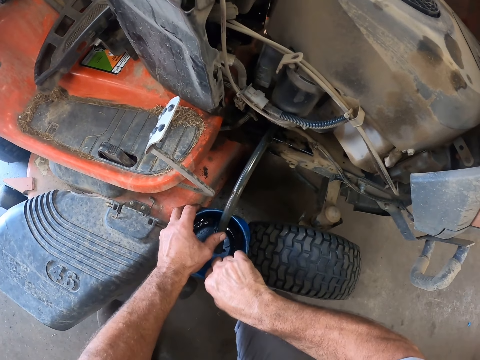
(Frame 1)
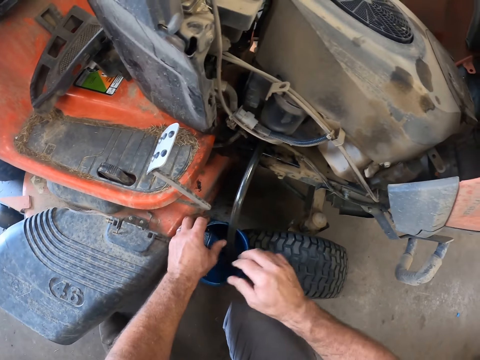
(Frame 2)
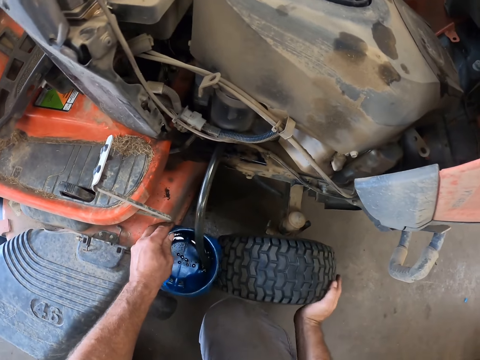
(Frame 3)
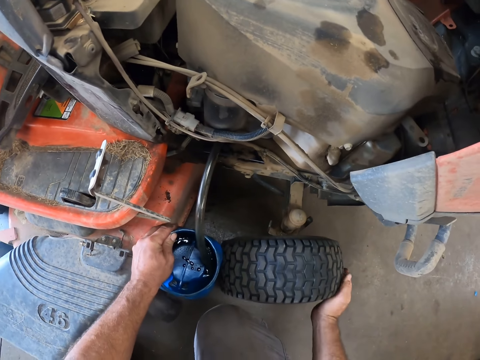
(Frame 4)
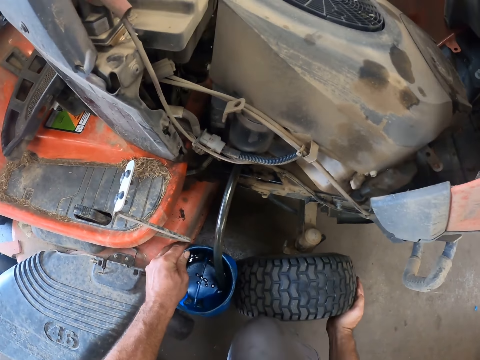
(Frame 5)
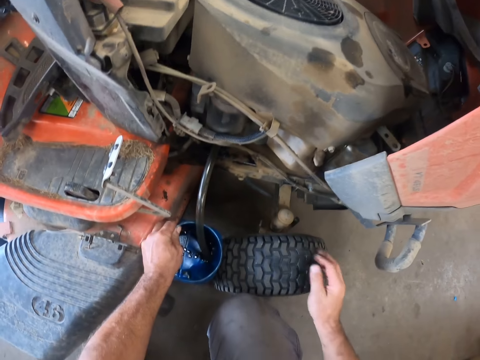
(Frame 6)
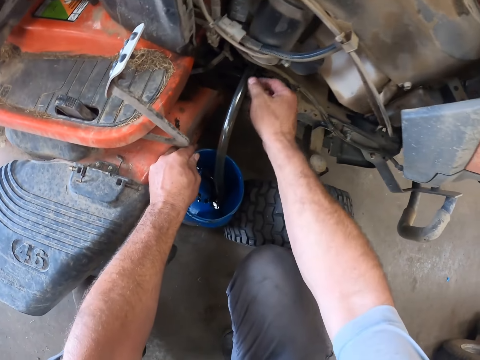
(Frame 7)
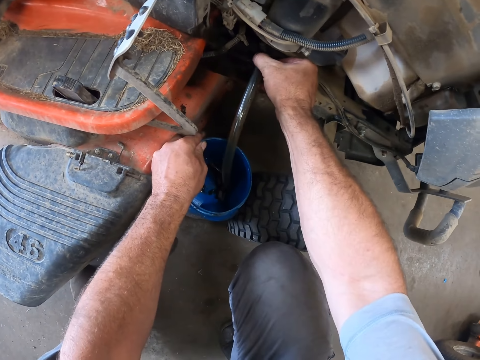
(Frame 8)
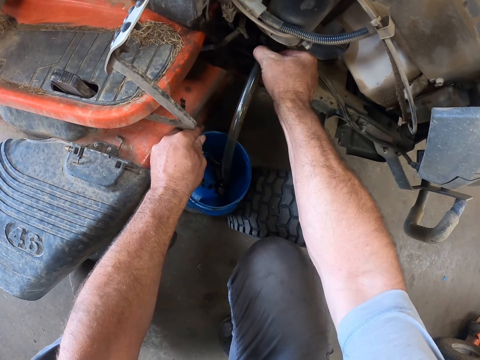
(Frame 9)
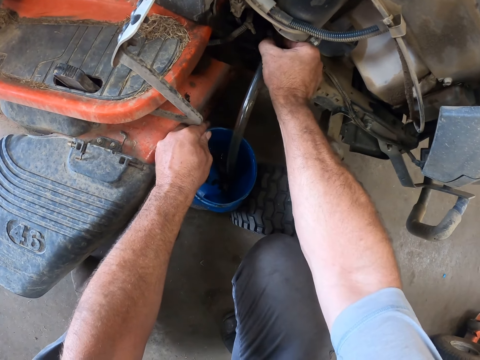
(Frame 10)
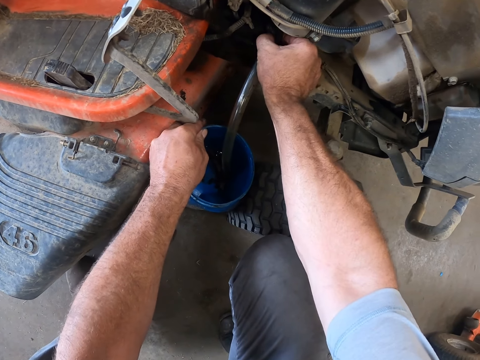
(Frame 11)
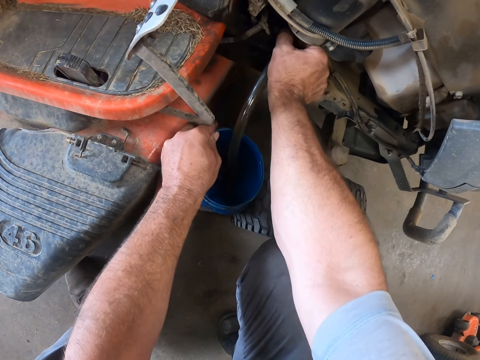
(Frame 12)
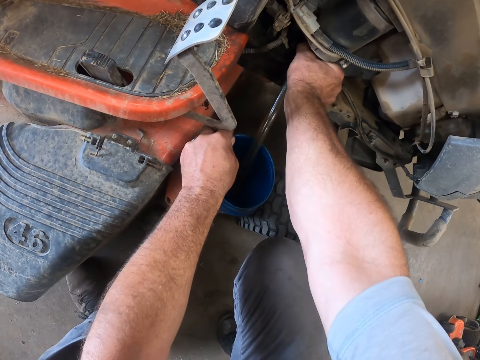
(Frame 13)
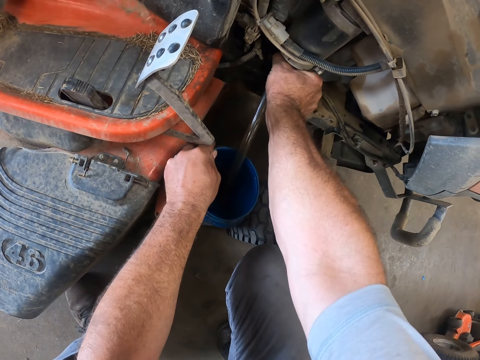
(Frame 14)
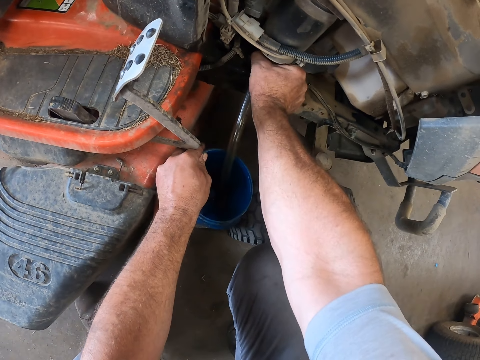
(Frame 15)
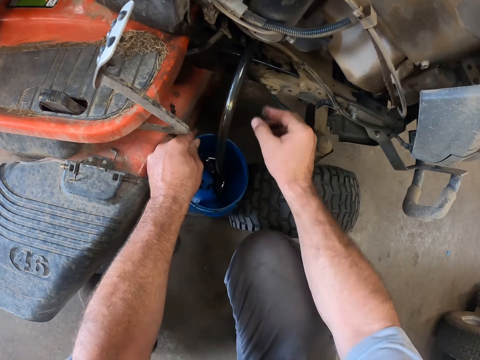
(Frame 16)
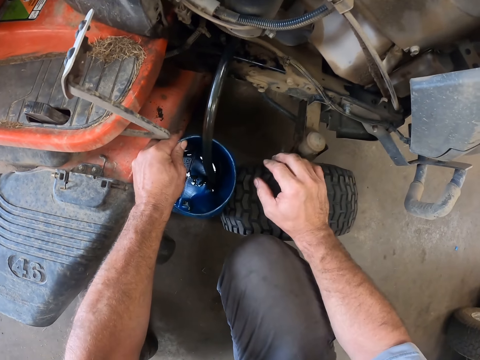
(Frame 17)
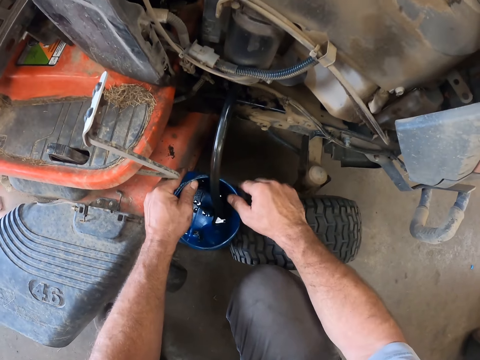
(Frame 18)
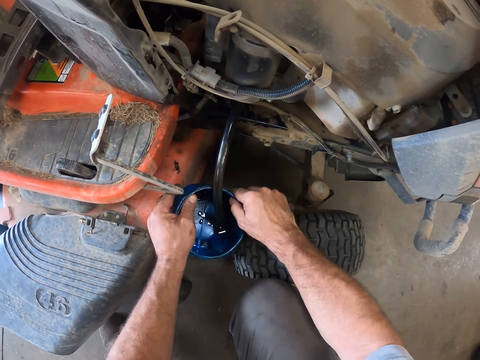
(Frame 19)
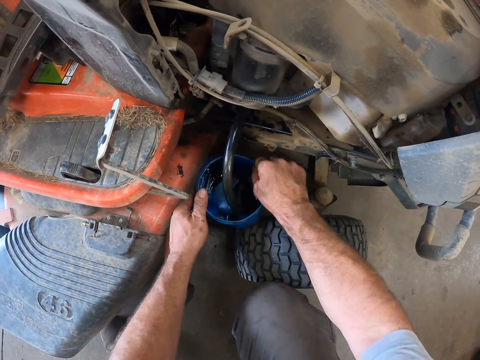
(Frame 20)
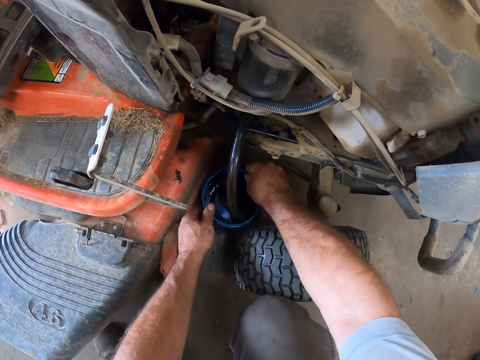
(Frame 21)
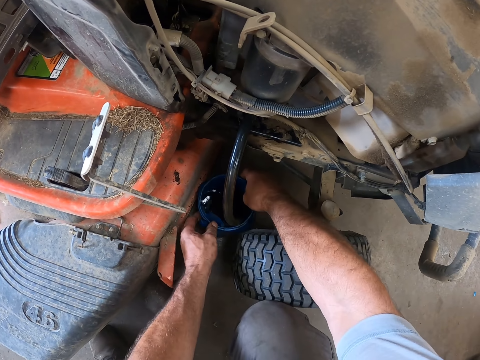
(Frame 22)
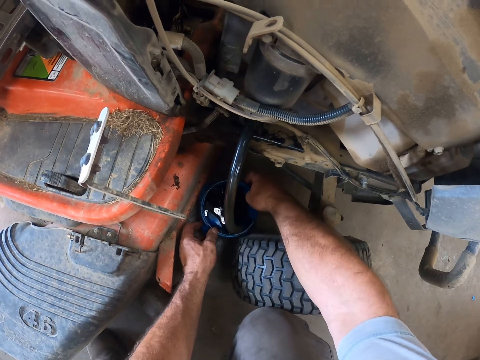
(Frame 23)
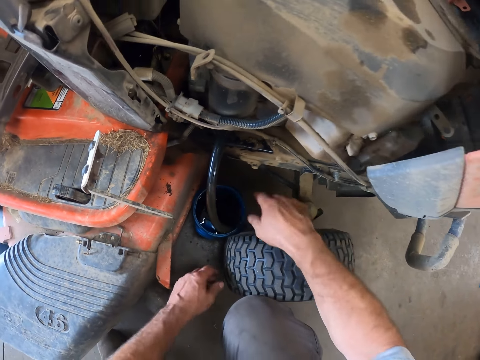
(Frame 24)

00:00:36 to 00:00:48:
The camera wearer rotates the tyre with his right hand. He holds the wheel with his right hand. He adjusts the hose on the carburetor with his right hand. He places his right hand on the wheel. He adjusts the plastic jar with both hands. He places the plastic jar on the floor with both hands.

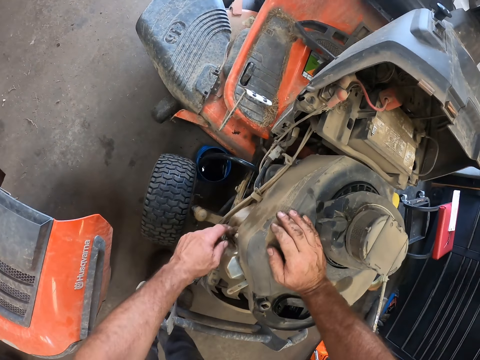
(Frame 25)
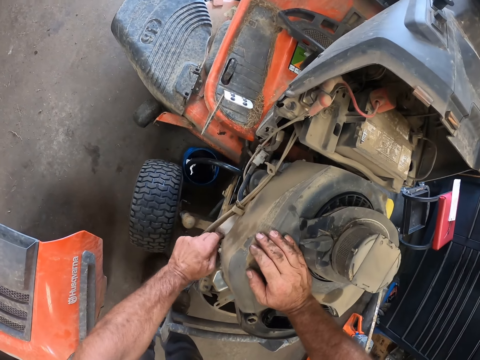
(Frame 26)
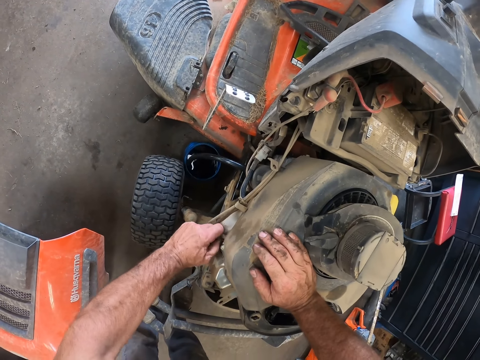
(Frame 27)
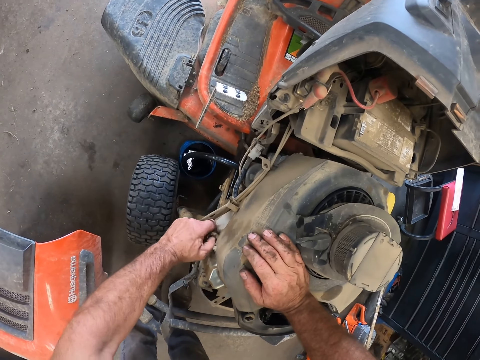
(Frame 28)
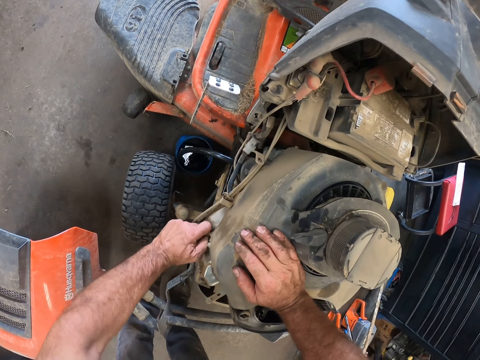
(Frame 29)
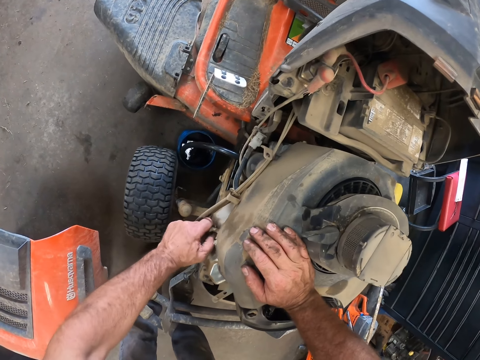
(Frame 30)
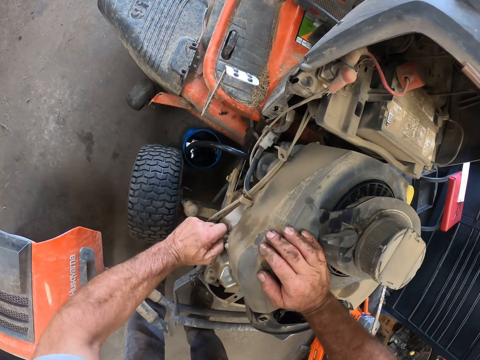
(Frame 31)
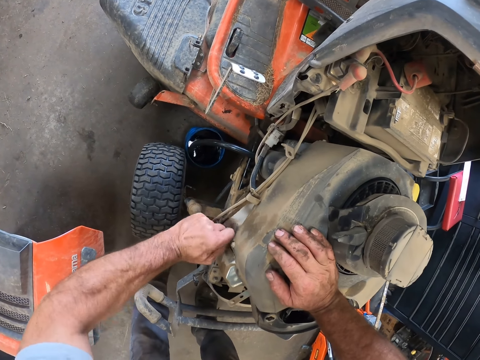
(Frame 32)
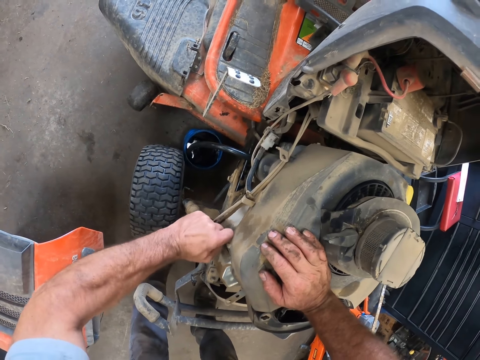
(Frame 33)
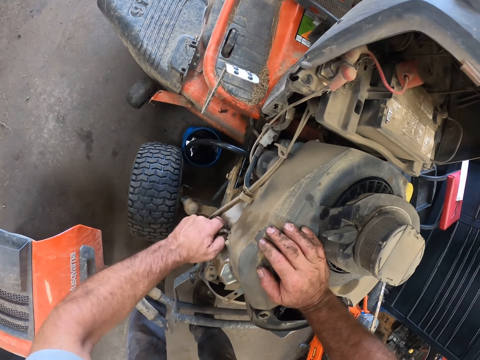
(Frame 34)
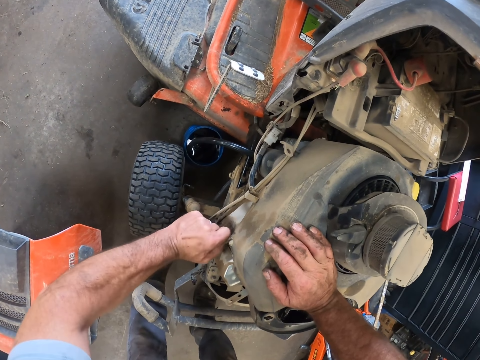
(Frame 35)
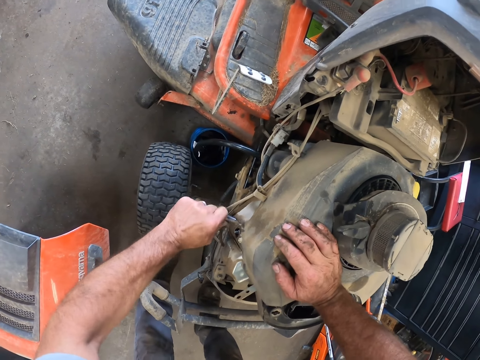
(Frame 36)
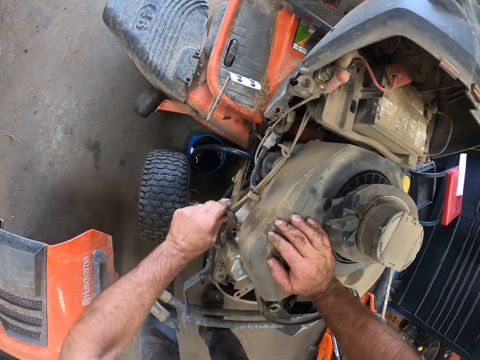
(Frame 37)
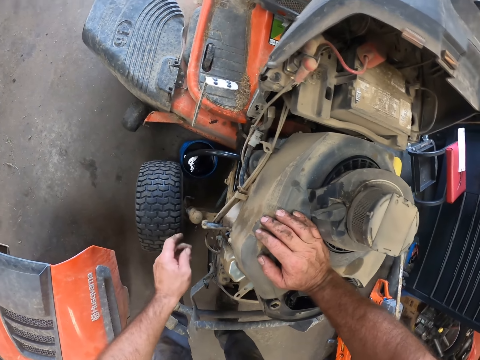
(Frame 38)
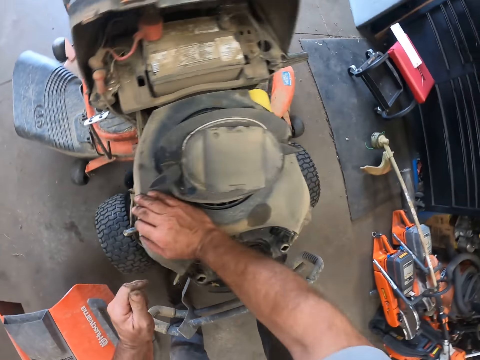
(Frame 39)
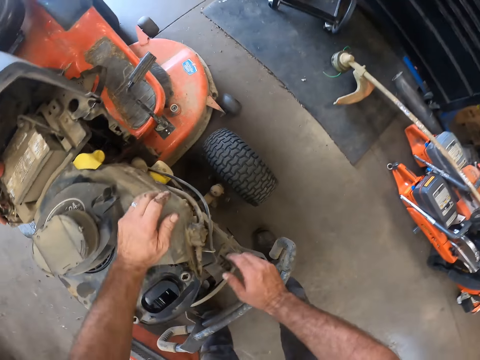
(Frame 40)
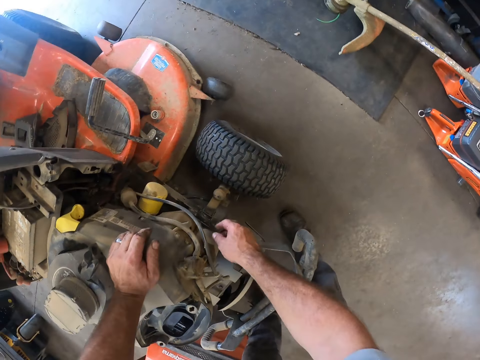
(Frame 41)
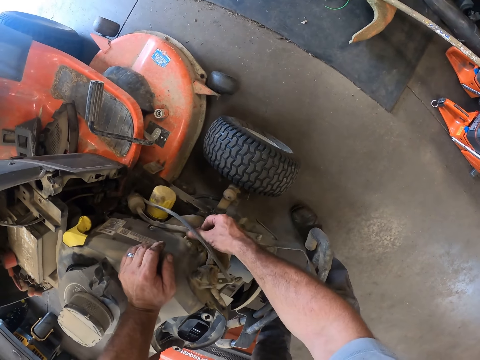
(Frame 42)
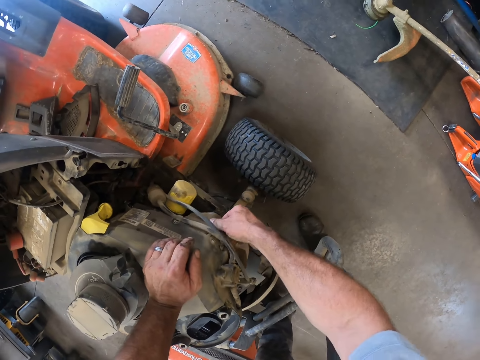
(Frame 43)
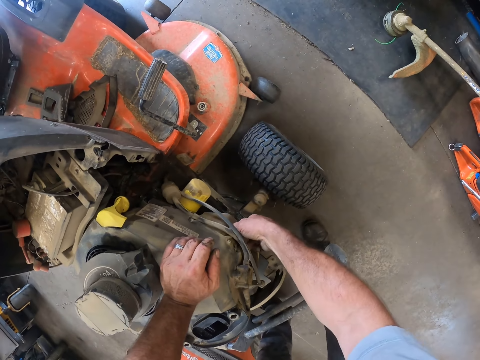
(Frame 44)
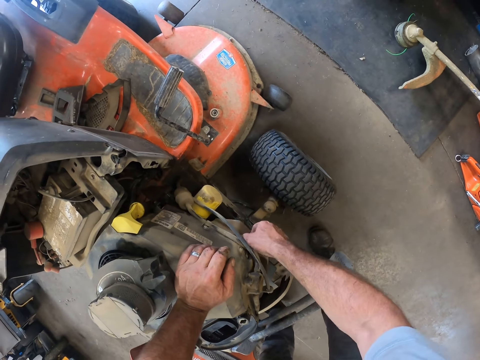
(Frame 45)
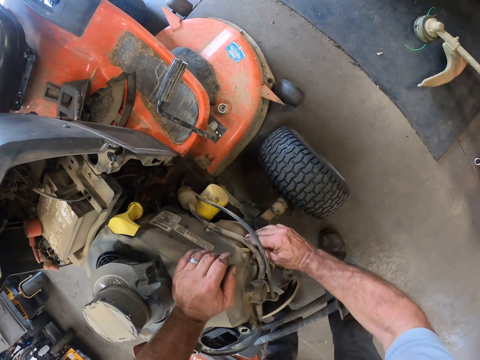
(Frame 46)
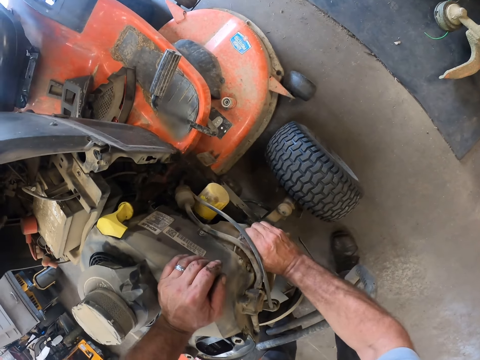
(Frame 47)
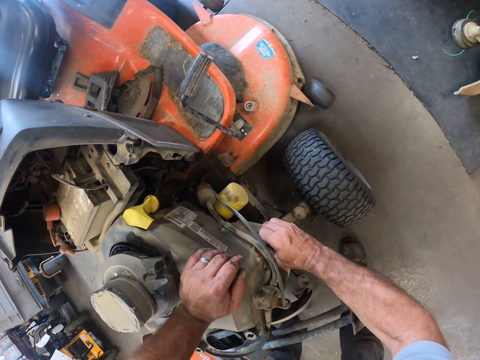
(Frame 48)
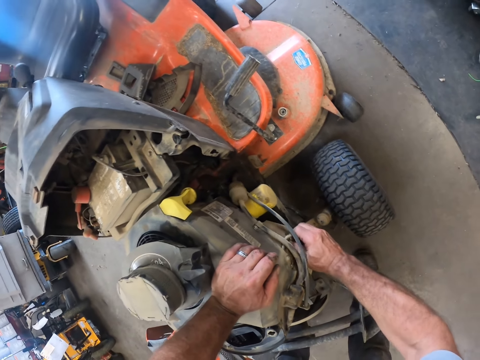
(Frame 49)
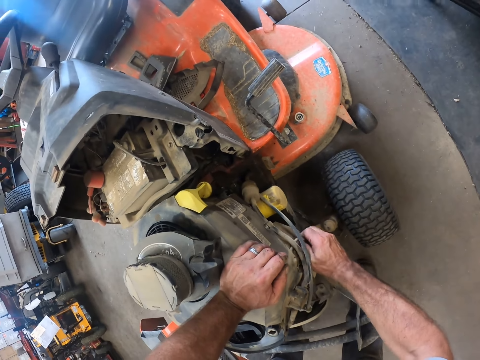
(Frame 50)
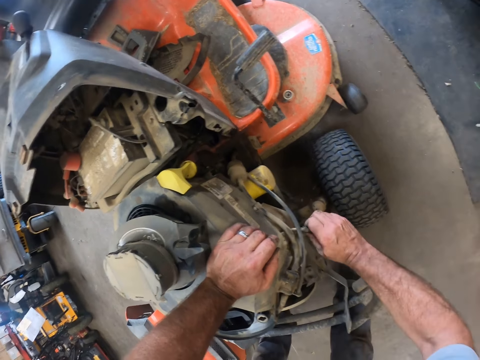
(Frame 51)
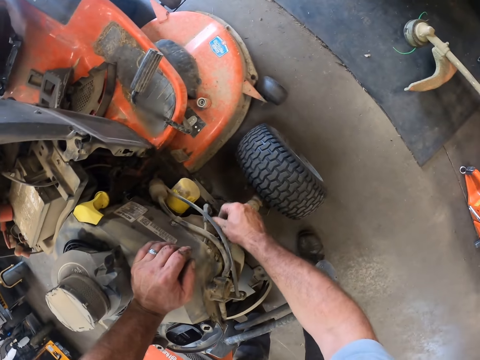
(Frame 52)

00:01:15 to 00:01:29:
The camera wearer places his right hand on the engine assembly. He unplugs a wire from the engine assembly with his left hand. He turns to the left. He places his left hand on the engine assembly. He unplugs a wire from the engine assembly with his right hand. He holds a plug wire.
